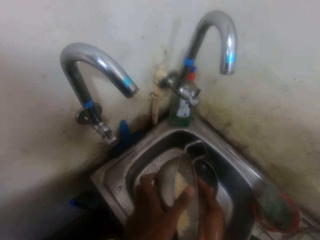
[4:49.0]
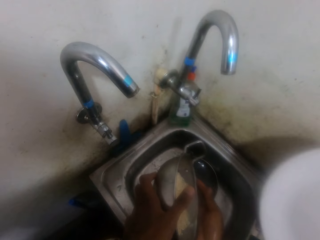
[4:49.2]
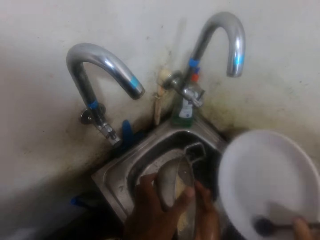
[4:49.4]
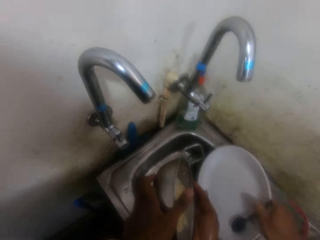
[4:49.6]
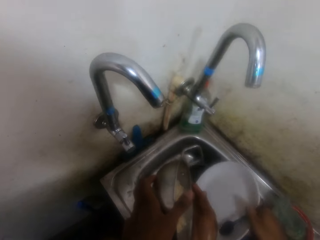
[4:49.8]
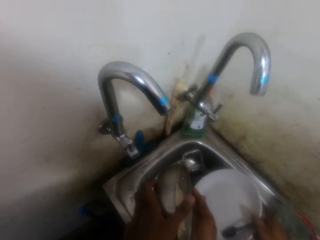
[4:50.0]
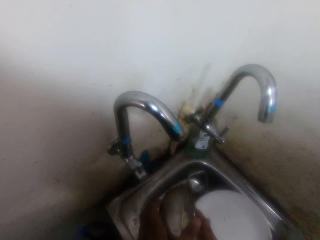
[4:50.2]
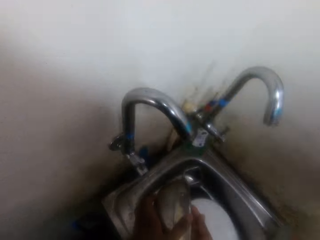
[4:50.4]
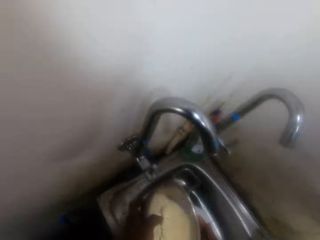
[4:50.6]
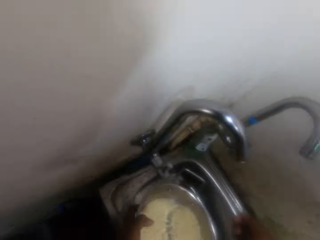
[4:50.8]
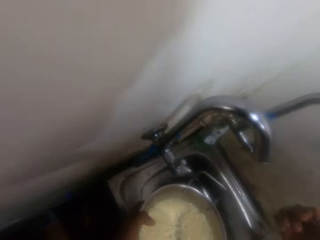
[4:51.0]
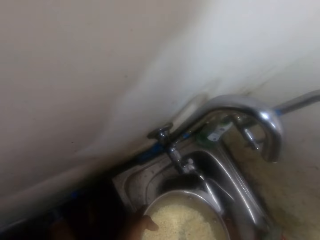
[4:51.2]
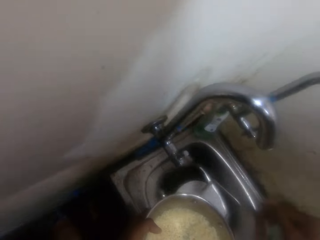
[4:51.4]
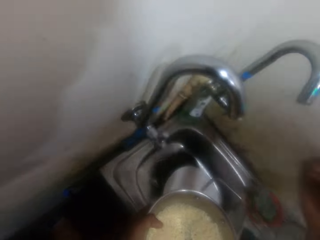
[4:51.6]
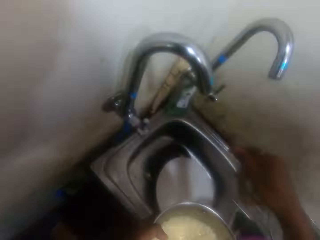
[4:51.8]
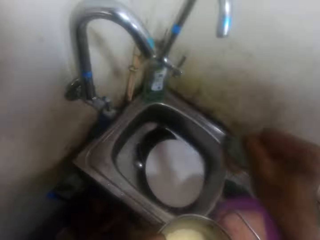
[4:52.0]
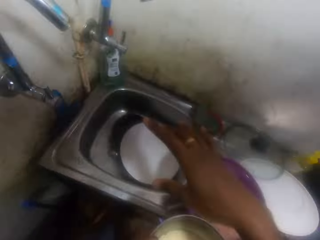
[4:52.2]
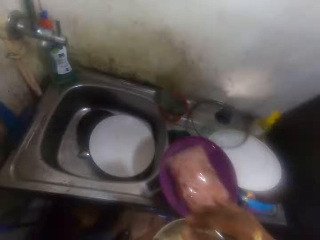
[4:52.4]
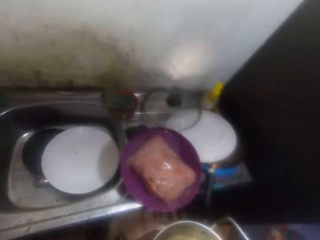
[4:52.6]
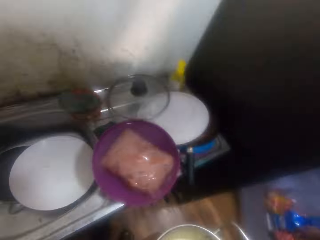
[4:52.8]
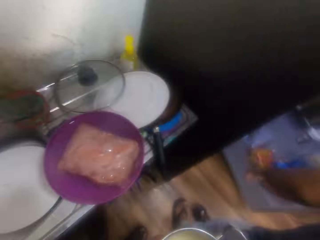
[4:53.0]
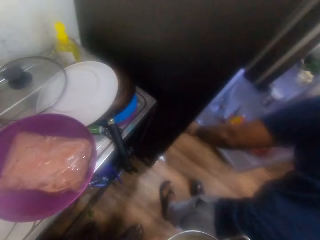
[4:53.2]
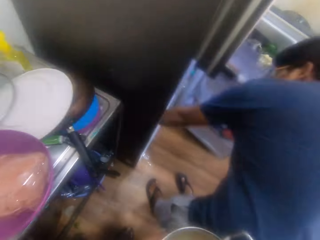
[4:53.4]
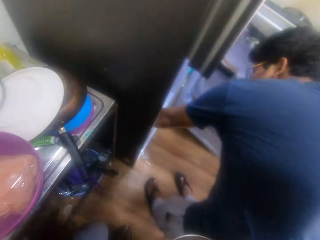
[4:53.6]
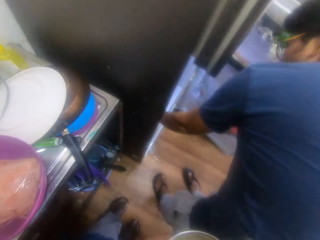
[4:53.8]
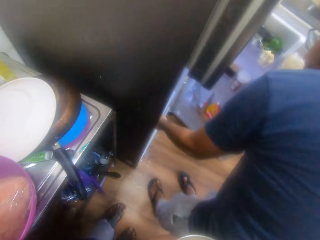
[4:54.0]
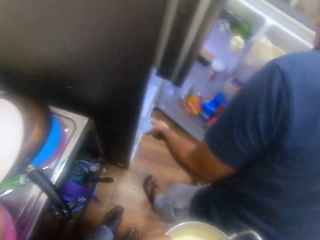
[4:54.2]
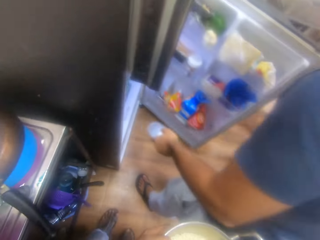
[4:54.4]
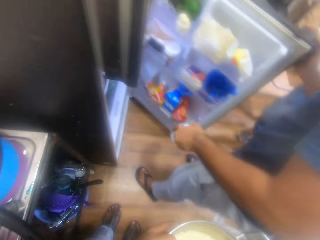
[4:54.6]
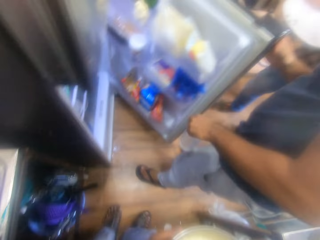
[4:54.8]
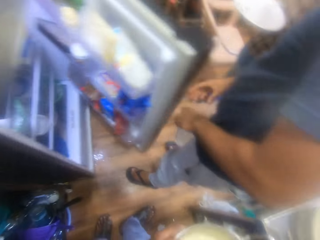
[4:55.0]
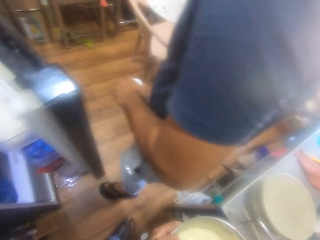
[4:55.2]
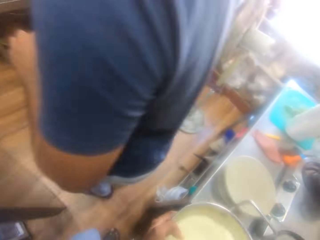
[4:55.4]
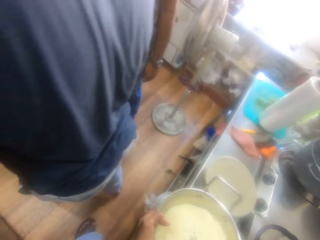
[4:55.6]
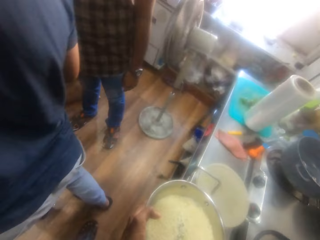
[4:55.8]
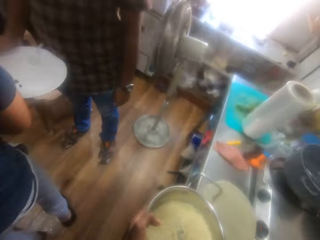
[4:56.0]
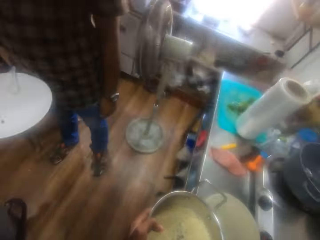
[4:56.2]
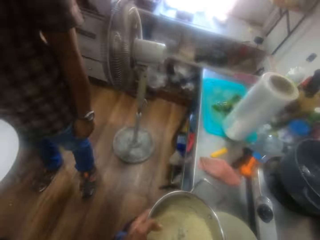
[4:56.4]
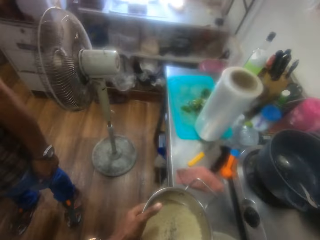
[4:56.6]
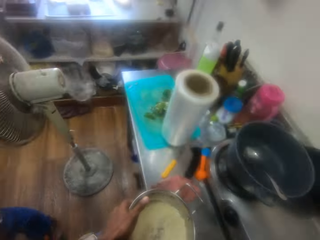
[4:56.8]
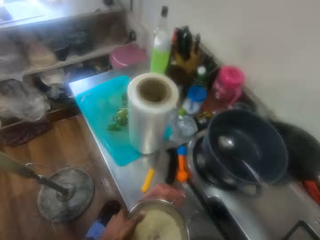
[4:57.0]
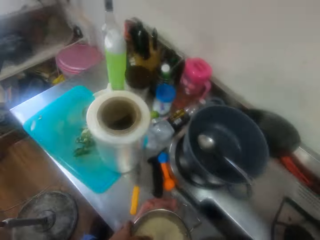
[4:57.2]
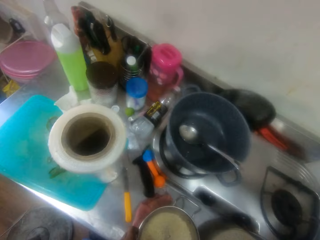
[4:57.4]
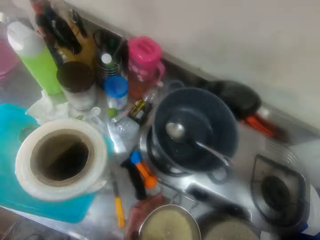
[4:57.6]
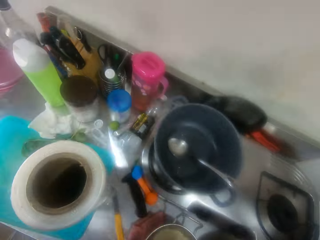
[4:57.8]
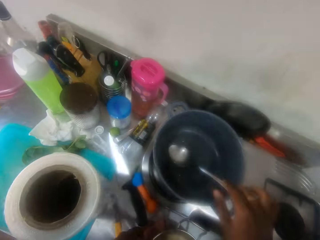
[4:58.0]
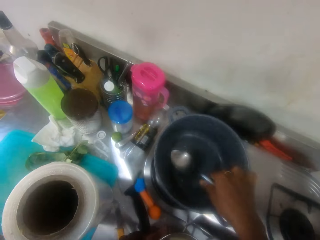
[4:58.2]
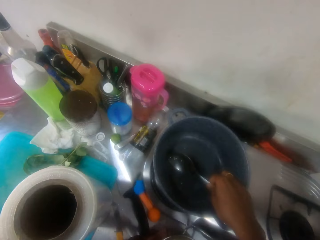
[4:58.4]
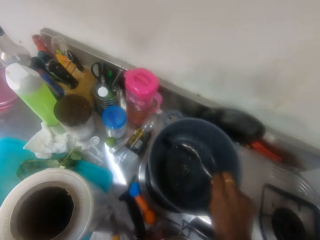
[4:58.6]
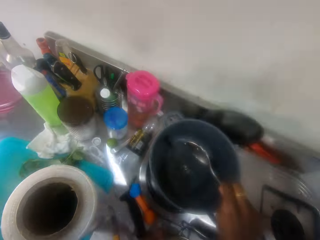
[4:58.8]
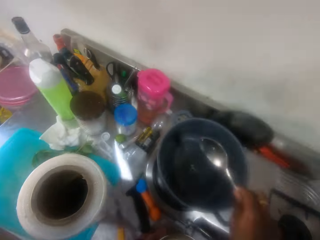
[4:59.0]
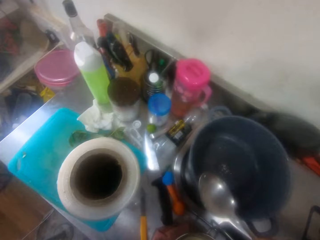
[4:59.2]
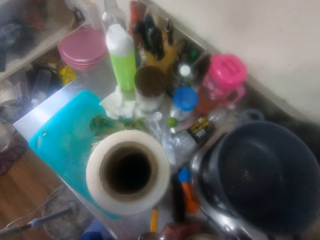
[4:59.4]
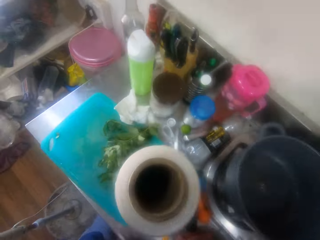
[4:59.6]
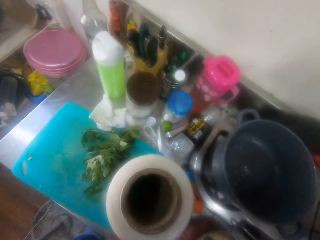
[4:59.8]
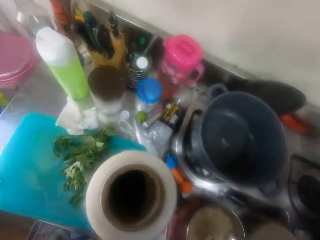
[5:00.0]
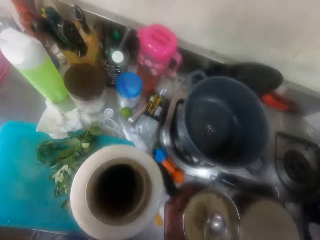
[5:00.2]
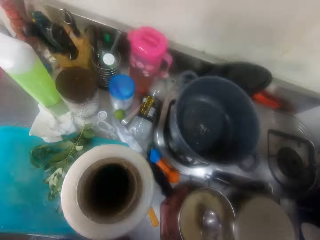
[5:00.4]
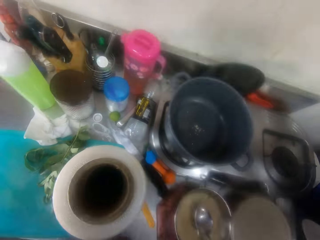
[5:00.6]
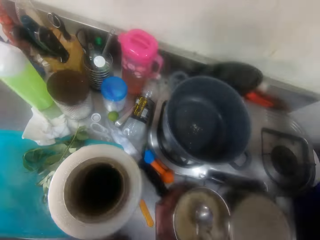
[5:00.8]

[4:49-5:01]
A man places a plate in the sink. The camera wearer throws back rice remnants in his hand. He throws the rice remnants from his hand to the sink. He turns around the kitchen. He walks in the kitchen. The man picks a bottle of water from the refrigerator. The camera wearer looks around the kitchen. He puts down the bowl. He picks up a spoon from a pot. He shakes the spoon.

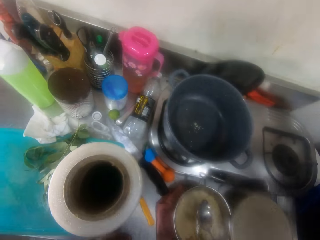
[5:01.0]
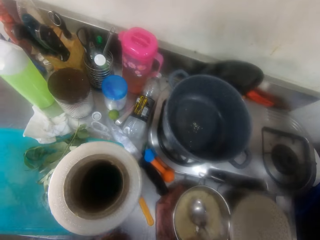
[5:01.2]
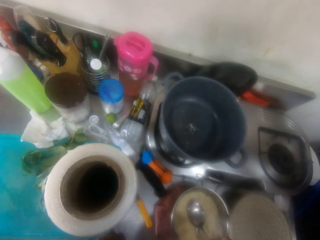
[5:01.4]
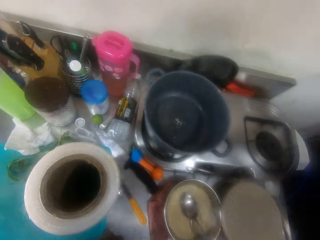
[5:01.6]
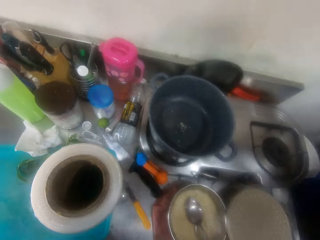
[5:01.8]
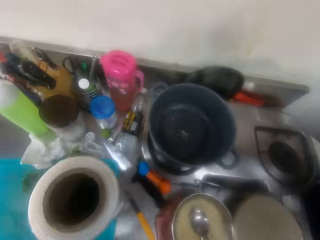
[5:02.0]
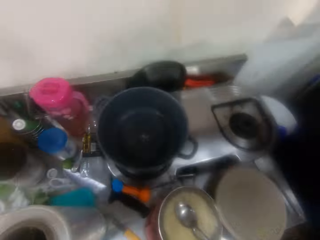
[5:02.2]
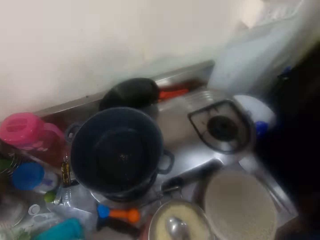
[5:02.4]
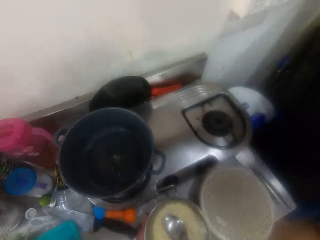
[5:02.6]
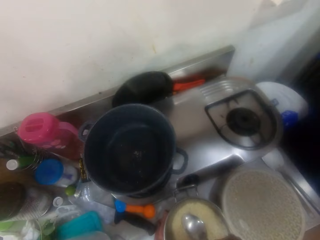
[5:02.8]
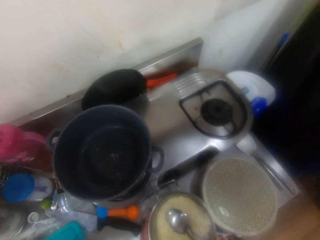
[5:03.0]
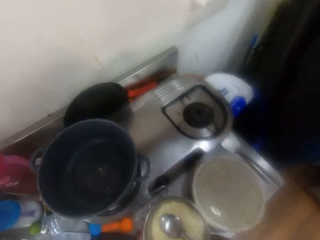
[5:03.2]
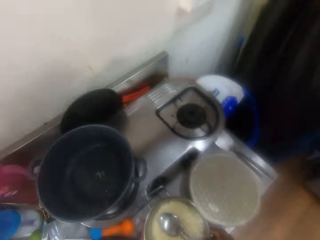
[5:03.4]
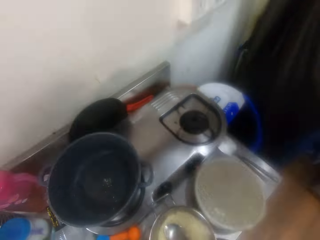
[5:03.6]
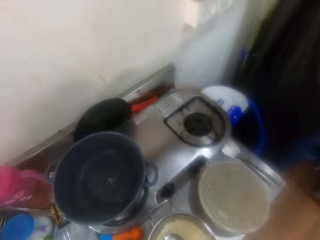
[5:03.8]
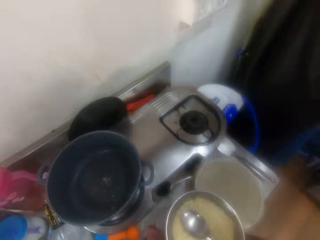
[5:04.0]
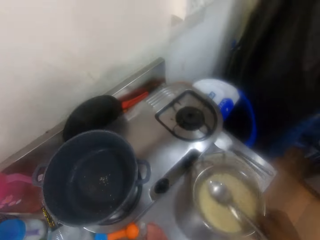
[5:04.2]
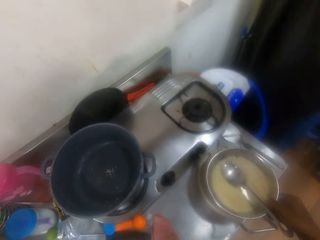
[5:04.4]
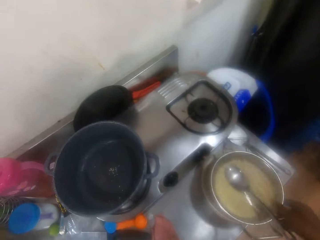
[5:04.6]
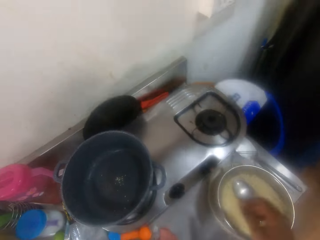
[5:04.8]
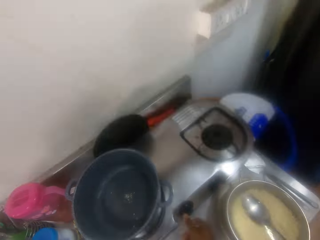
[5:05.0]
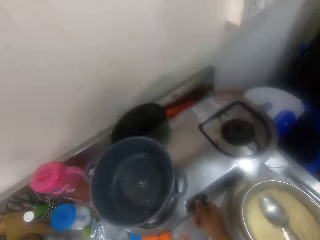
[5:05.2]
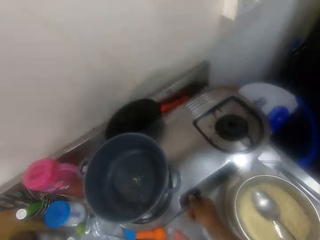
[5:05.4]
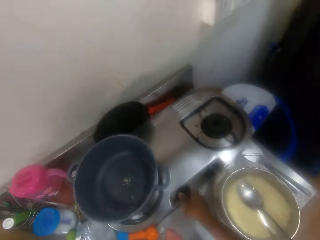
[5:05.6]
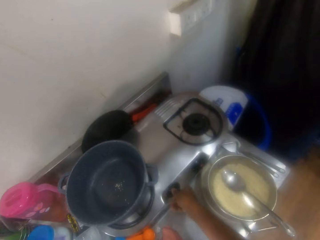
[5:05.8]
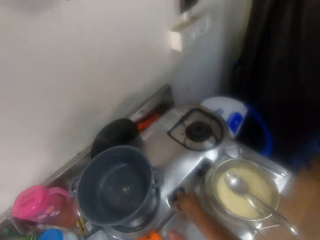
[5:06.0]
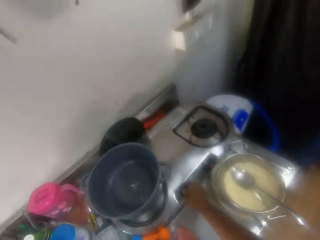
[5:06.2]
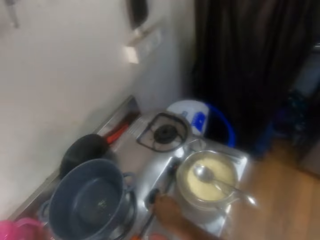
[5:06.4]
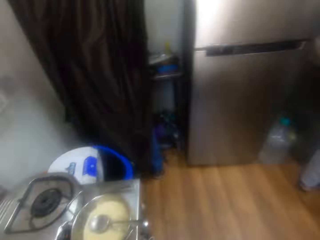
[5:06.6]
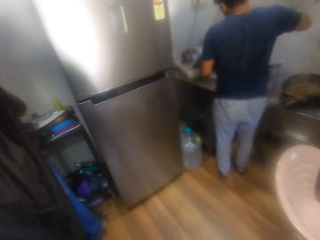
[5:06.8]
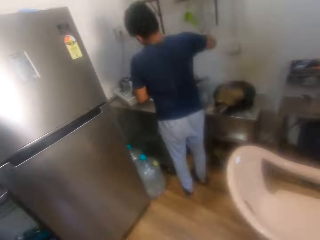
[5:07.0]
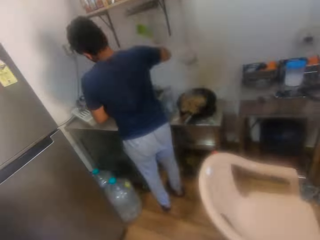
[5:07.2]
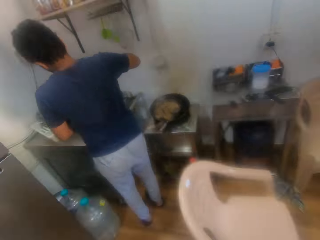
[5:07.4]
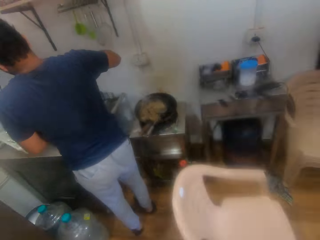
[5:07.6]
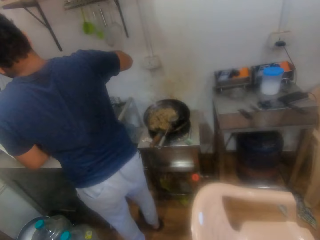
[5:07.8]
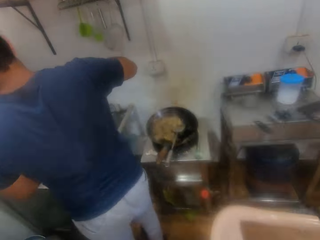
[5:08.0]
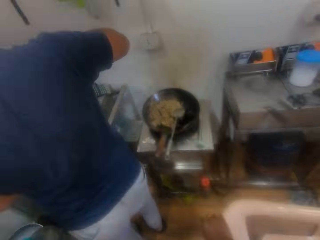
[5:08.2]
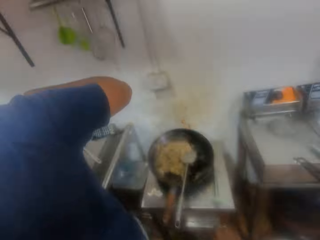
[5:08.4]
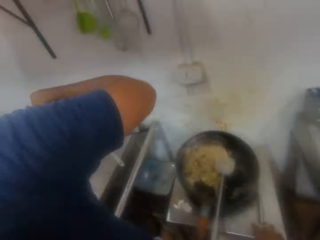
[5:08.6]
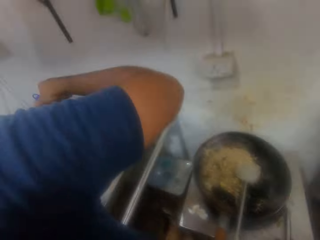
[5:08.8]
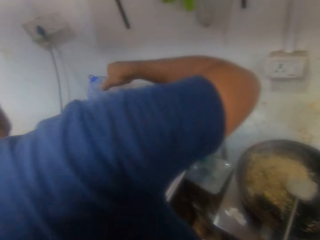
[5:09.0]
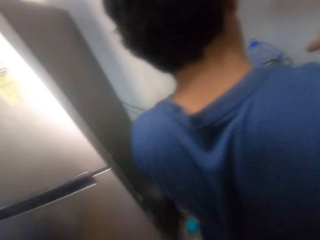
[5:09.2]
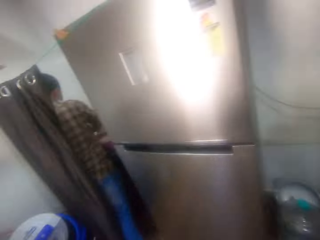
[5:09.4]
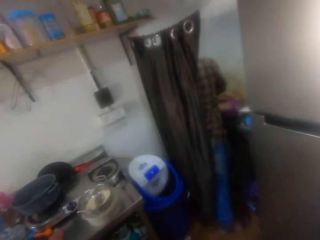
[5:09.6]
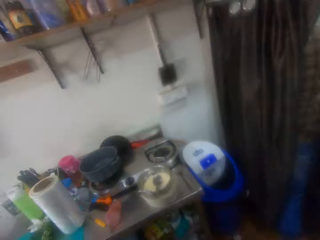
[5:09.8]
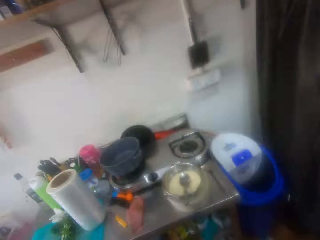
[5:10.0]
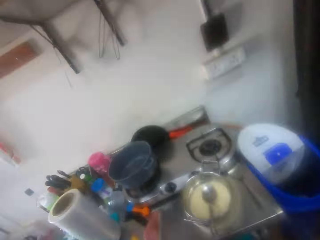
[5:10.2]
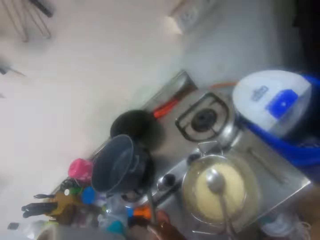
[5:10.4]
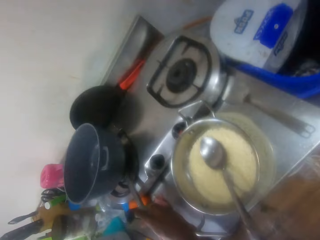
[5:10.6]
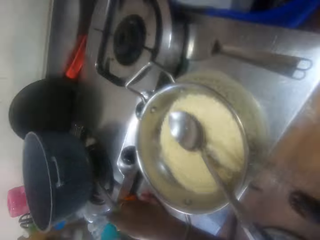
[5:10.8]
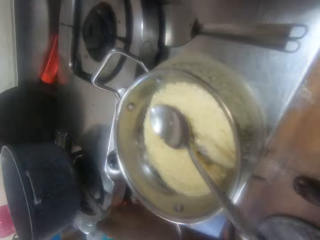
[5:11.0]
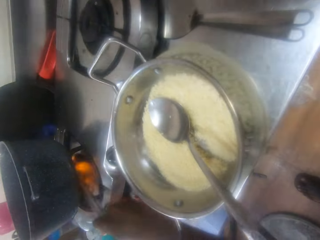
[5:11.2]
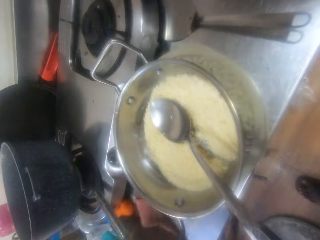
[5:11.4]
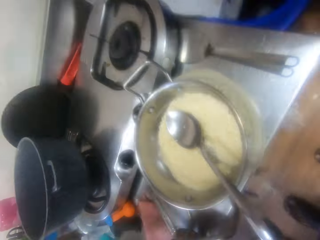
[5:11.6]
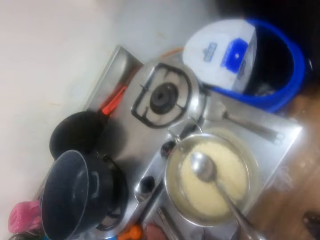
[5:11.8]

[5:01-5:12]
The camera wearer places the spoon on the pot of rice. They move the bowl. They place the pot of rice on the cooker. They switch on the cooker. They look at the man. They walk in the kitchen. They switch on the cooker.
